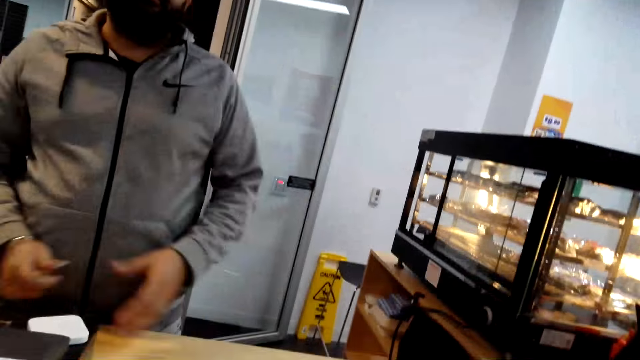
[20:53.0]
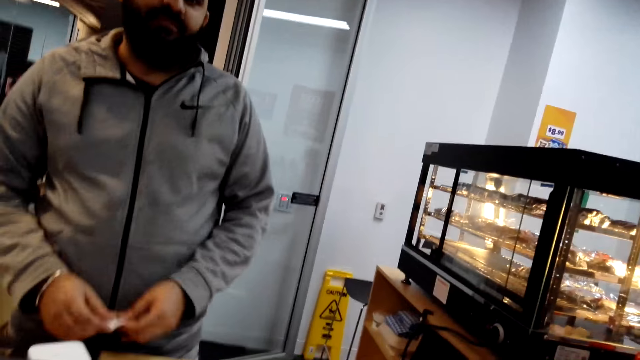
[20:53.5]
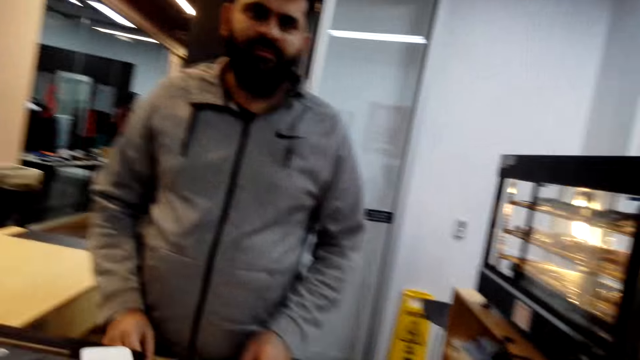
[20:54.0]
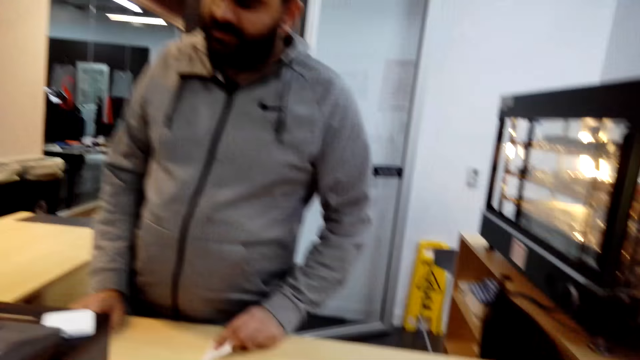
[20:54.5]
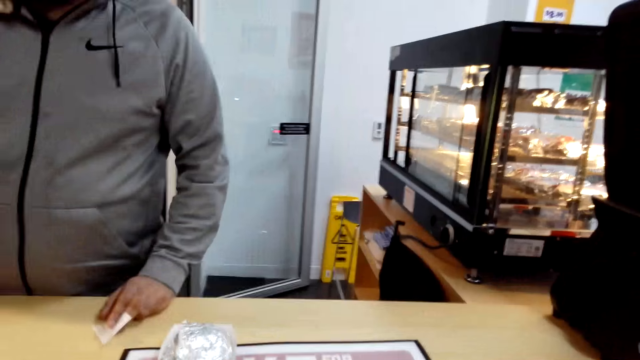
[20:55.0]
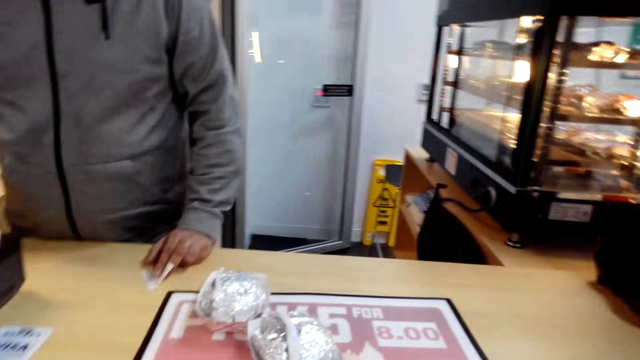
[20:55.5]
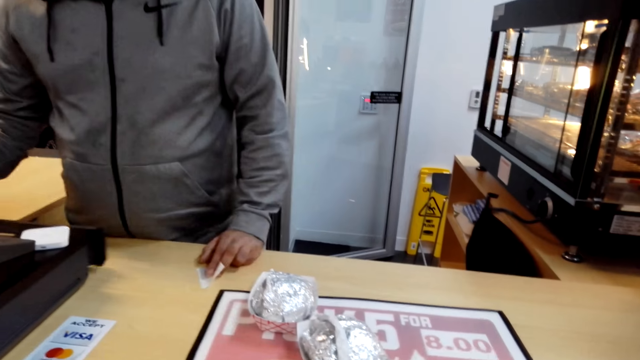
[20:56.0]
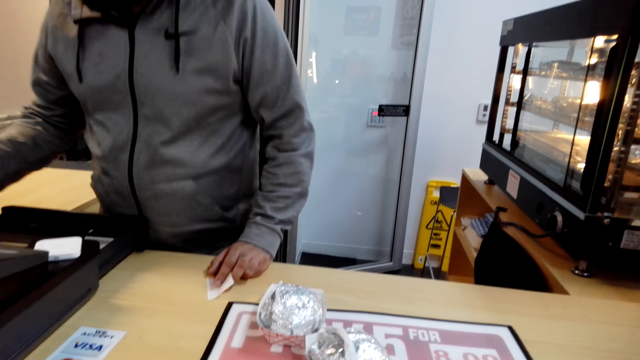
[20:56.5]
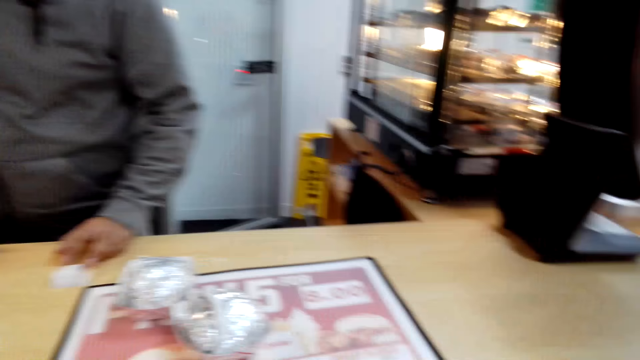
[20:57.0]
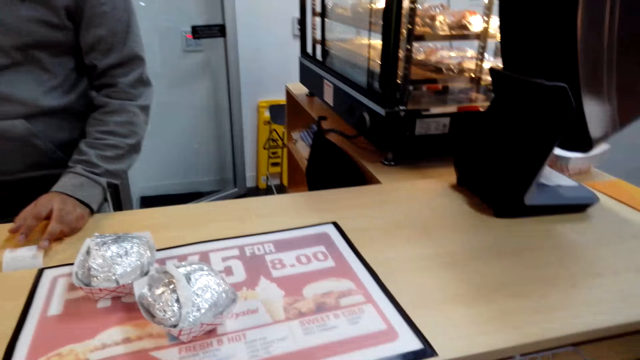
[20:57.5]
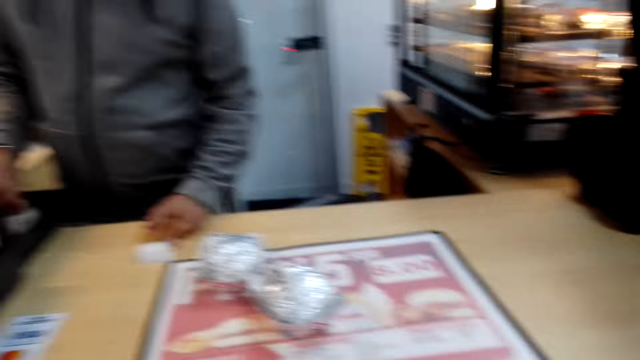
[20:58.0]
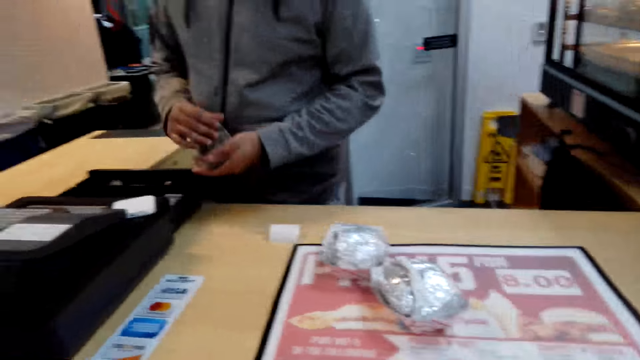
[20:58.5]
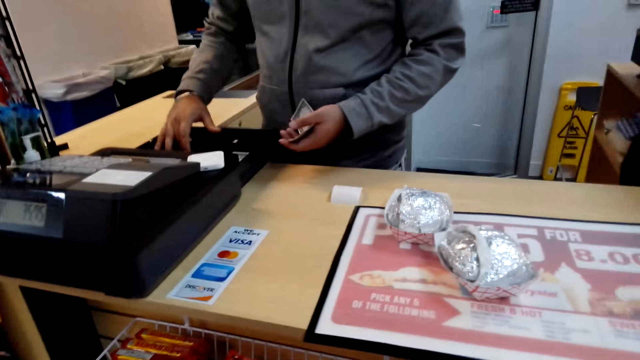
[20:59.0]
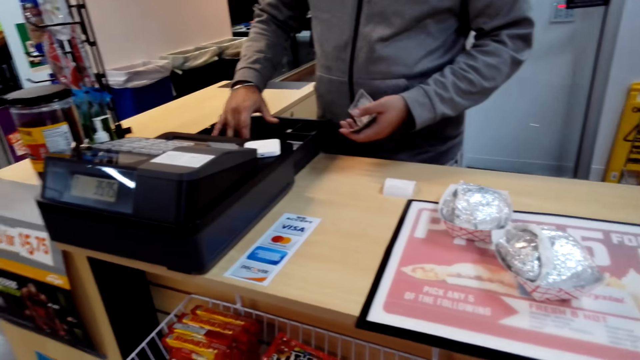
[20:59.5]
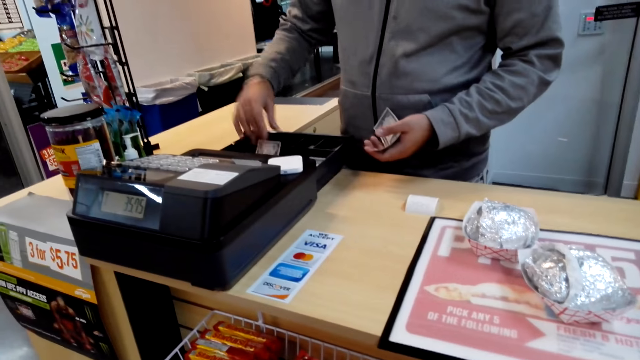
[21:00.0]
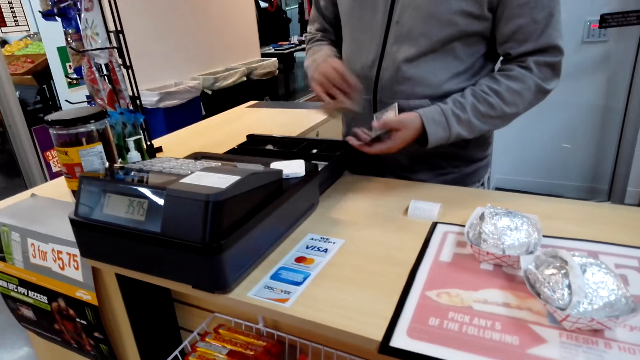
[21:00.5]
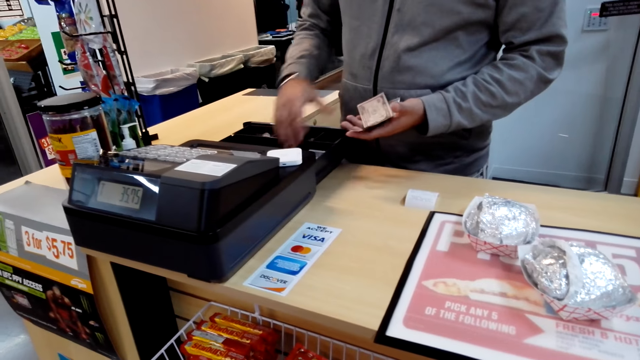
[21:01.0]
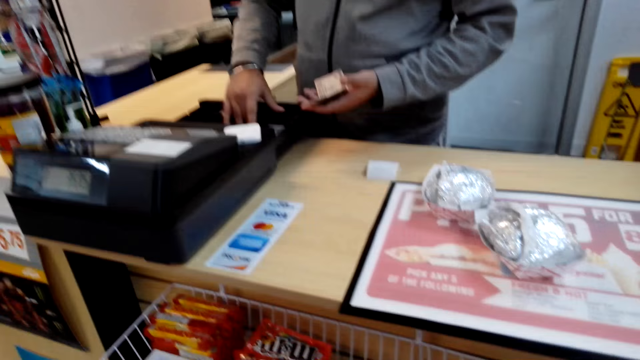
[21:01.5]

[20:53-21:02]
The camera wearer looks around. A man holds a receipt with his left hand. The man opens the drawer. The camera wearer picks money from the drawer. The man takes the money from the drawer.

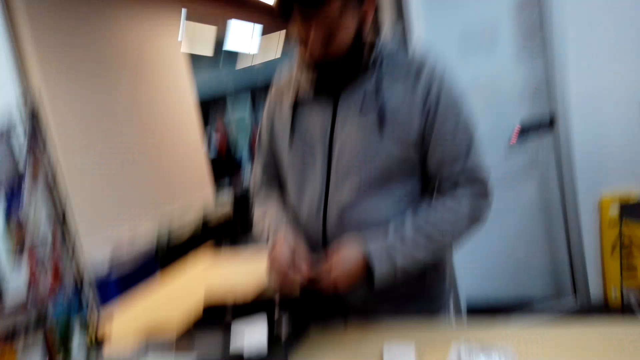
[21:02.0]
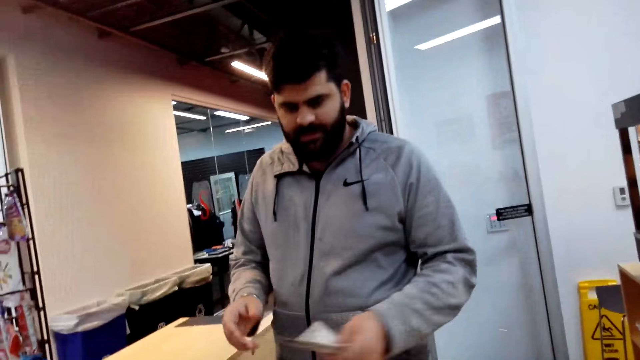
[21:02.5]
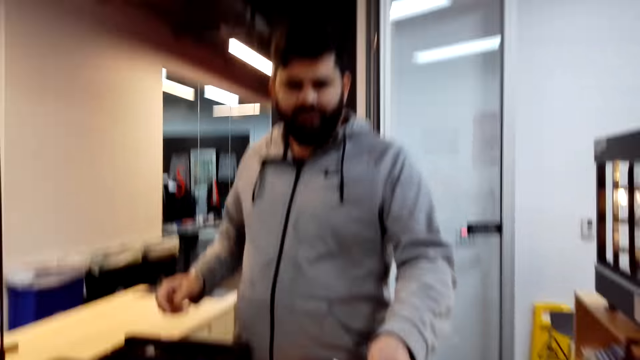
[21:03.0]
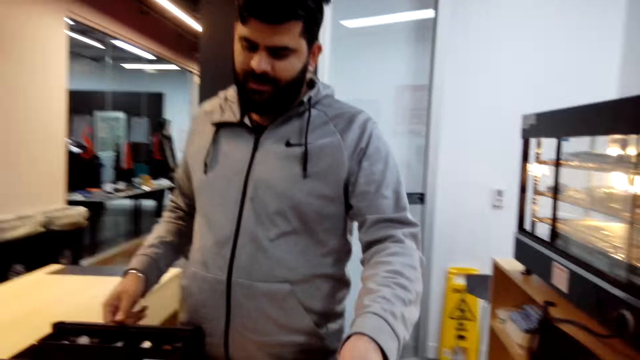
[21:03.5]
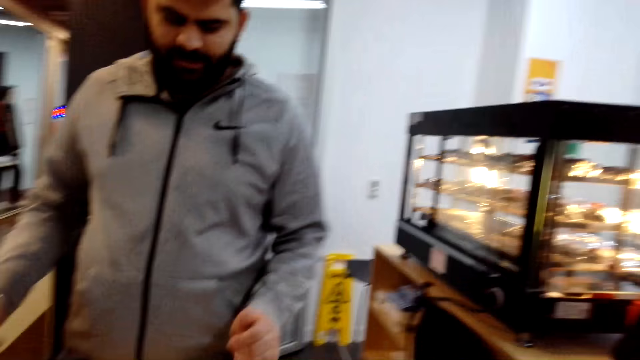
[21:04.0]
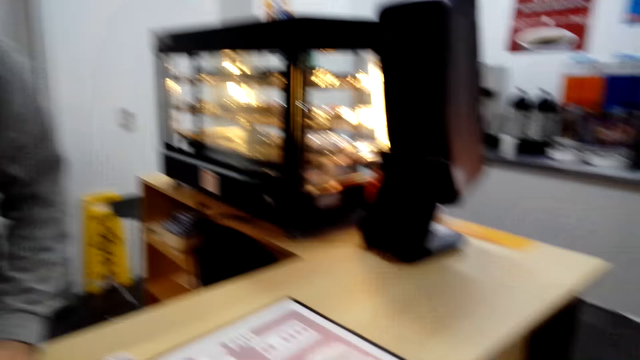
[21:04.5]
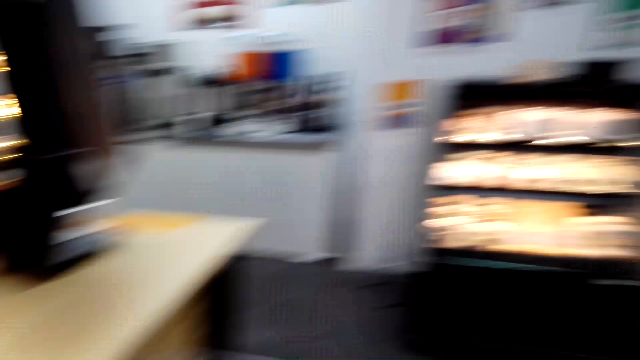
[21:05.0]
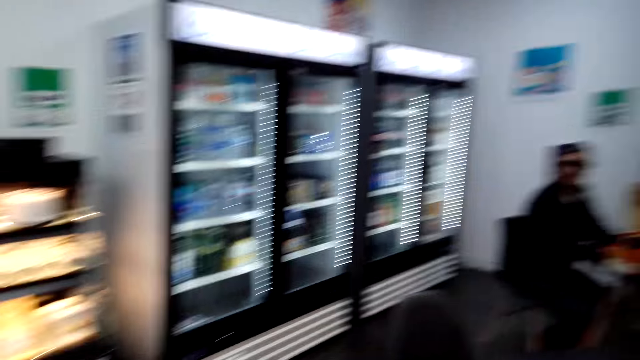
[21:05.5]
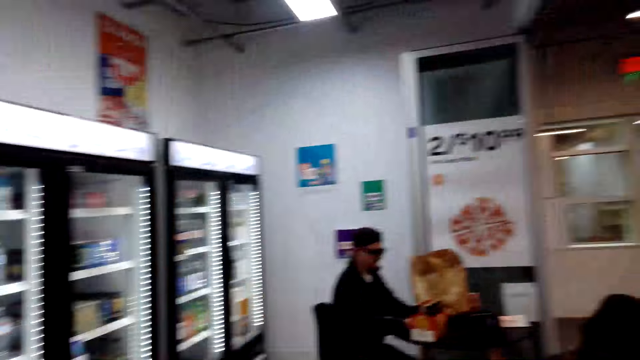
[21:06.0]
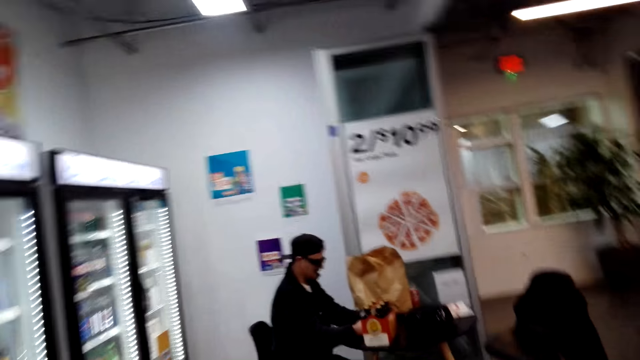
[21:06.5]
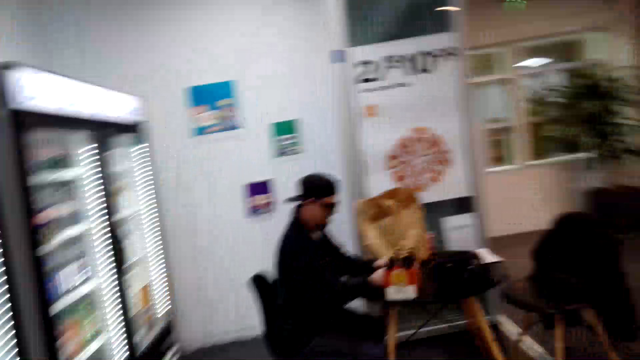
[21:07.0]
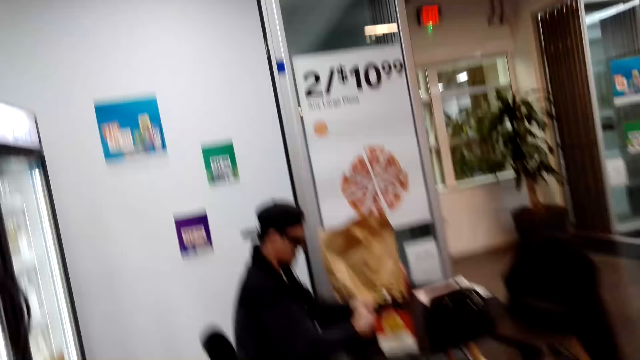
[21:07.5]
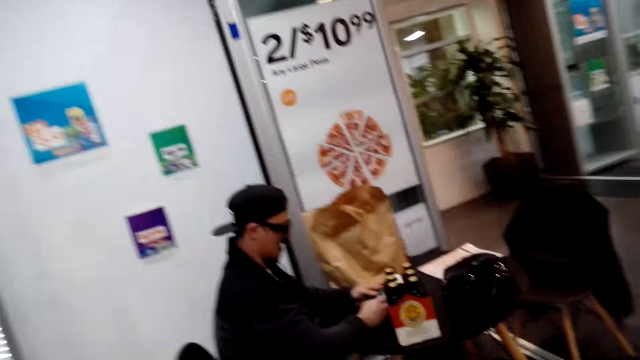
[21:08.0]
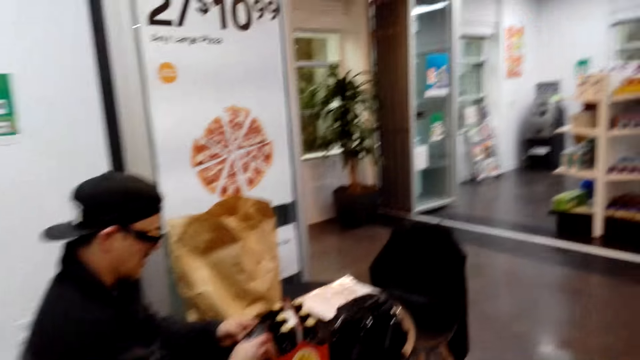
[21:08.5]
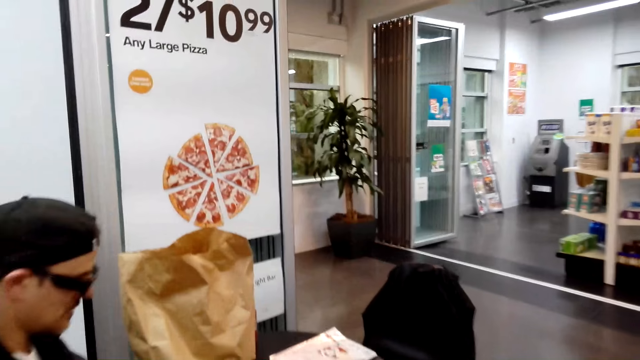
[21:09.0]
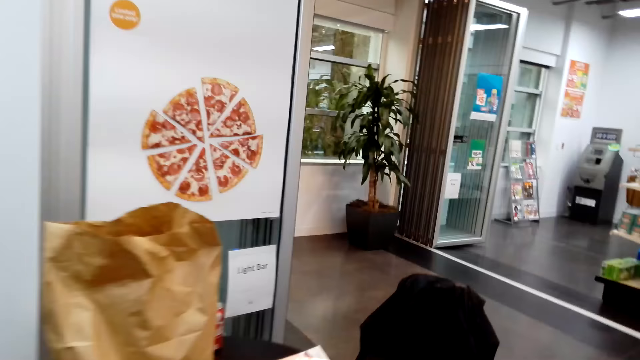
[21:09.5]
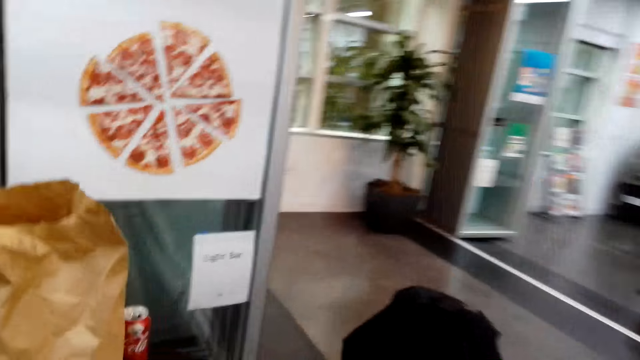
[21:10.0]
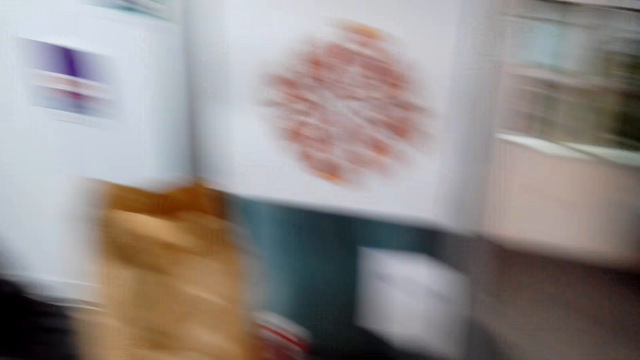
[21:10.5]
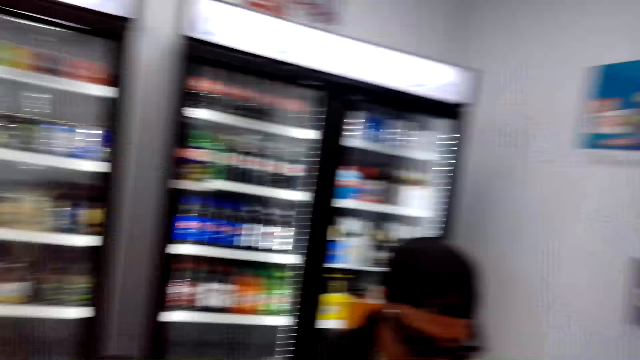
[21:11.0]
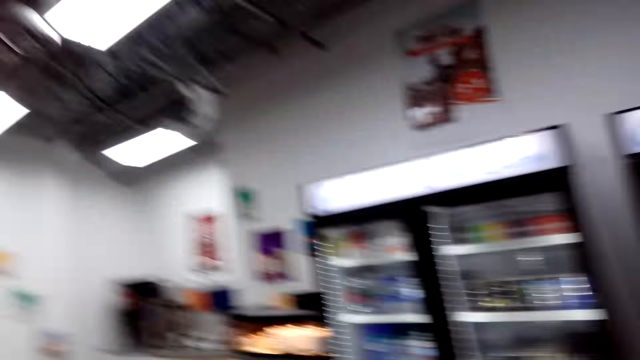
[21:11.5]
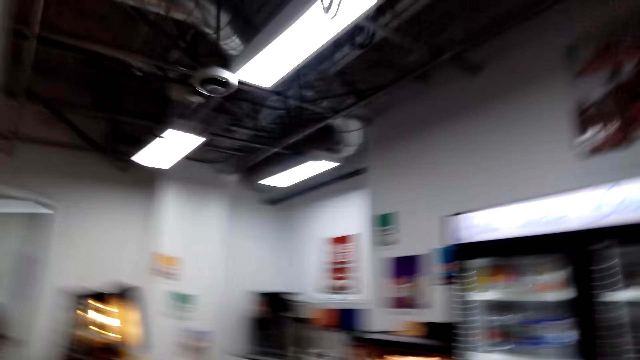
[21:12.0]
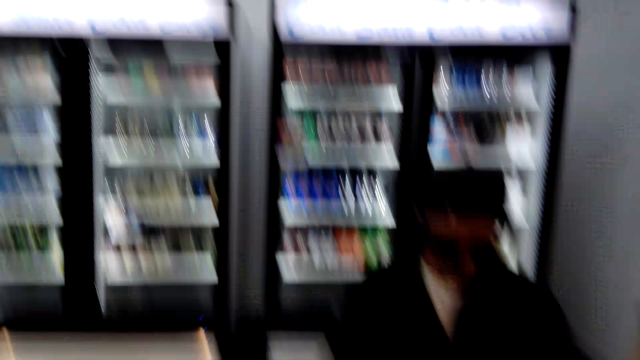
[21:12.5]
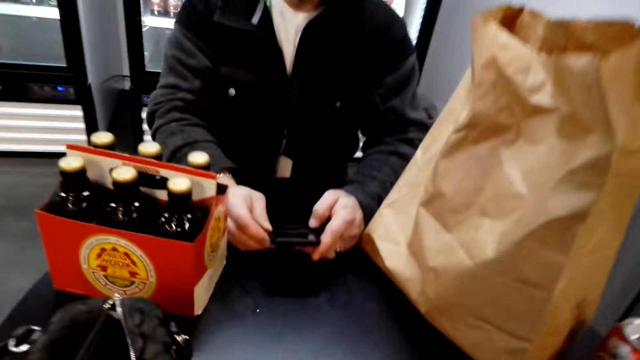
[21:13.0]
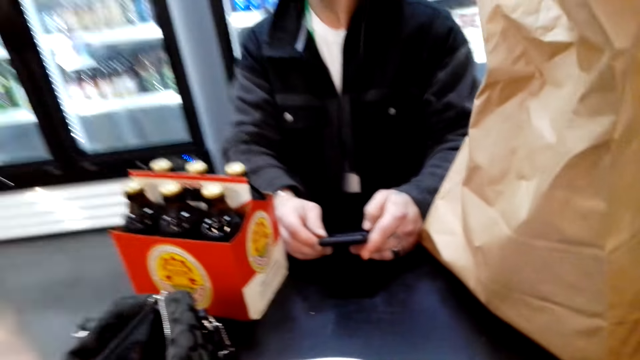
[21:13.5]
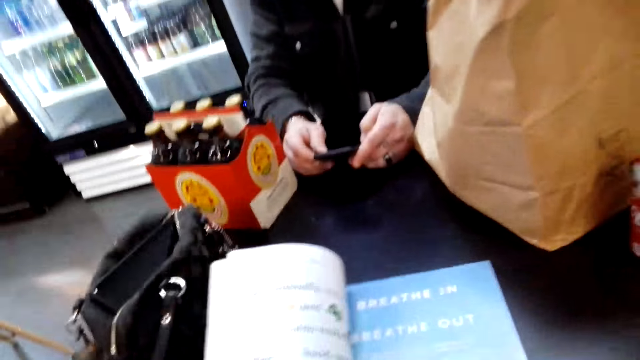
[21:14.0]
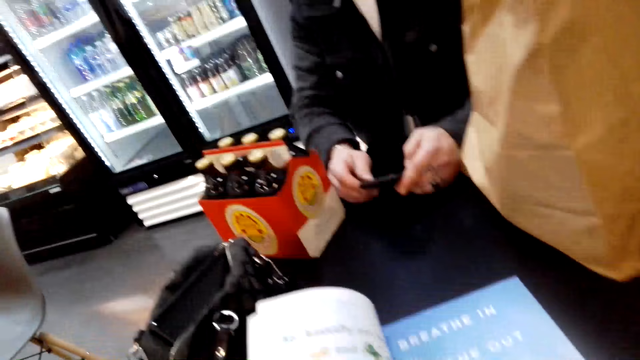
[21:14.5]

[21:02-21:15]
A man gives the camera wearer the money. The camera wearer picks the money from the man. They walk around. They talk to another man. They look around.
